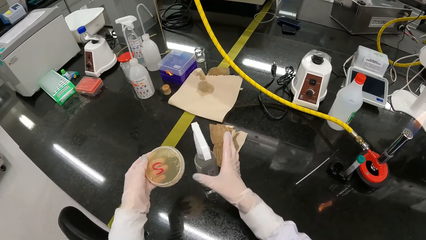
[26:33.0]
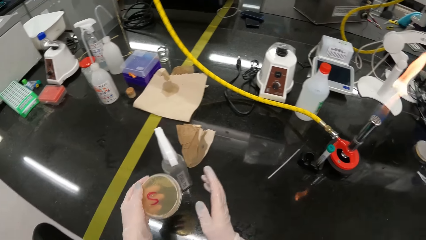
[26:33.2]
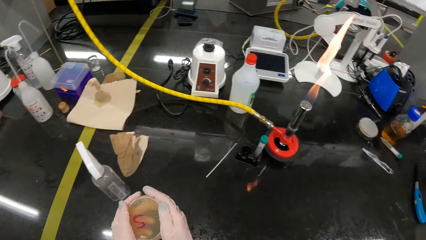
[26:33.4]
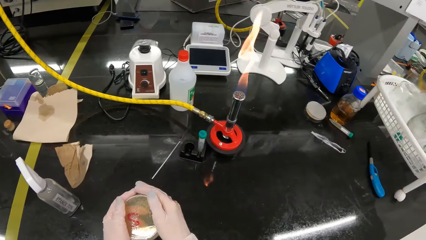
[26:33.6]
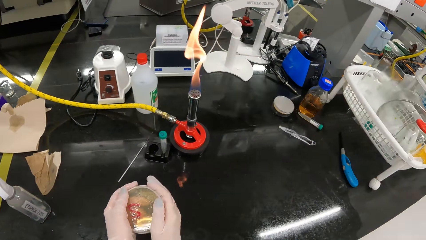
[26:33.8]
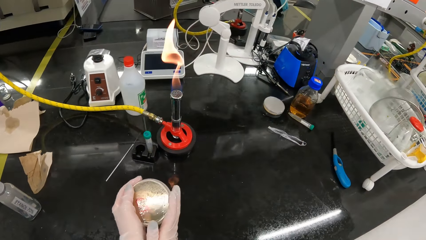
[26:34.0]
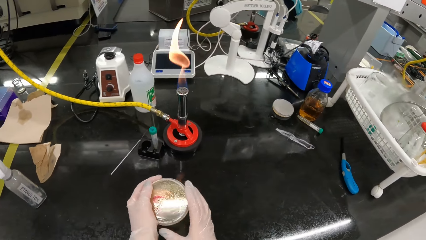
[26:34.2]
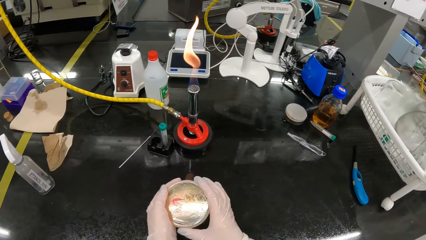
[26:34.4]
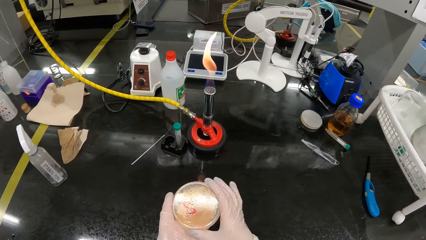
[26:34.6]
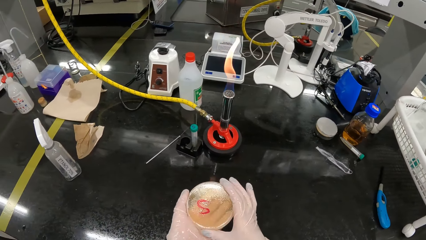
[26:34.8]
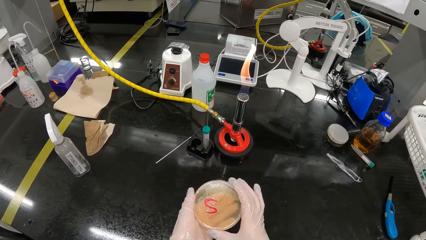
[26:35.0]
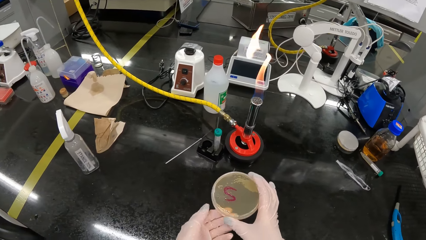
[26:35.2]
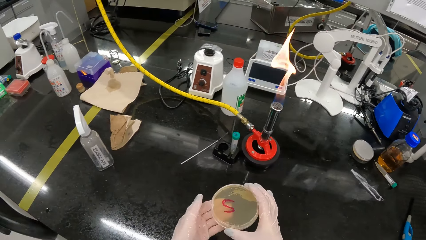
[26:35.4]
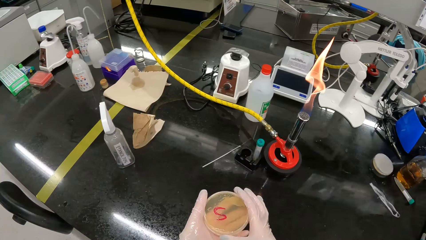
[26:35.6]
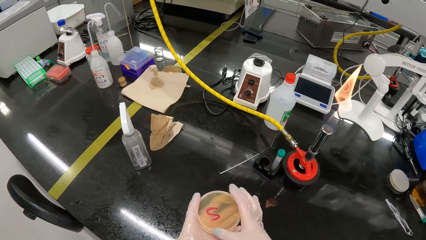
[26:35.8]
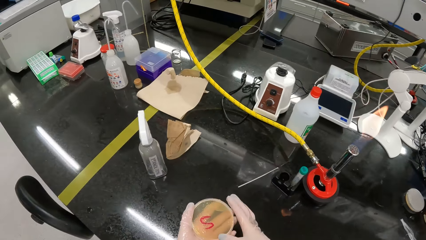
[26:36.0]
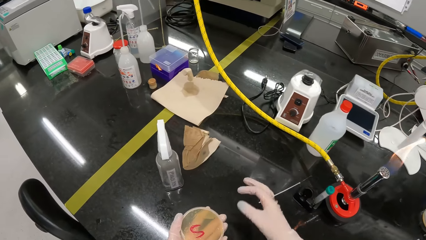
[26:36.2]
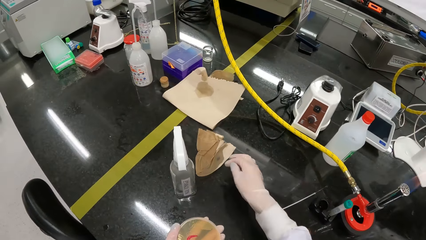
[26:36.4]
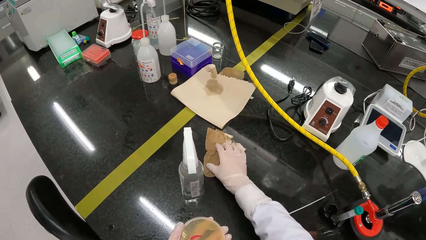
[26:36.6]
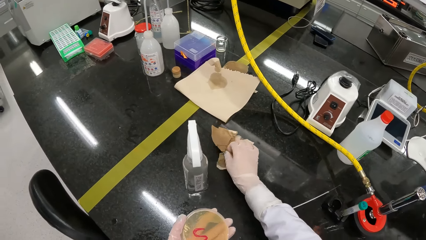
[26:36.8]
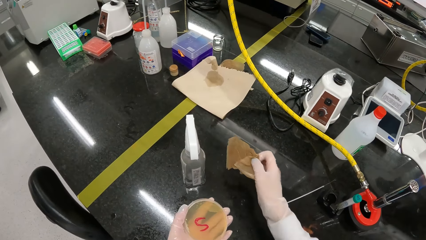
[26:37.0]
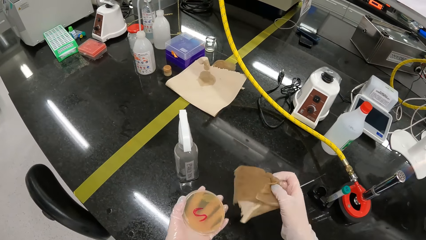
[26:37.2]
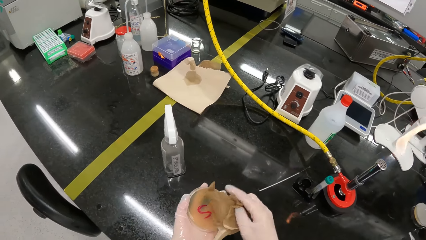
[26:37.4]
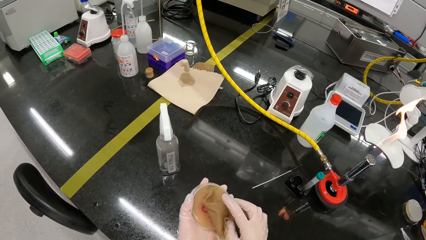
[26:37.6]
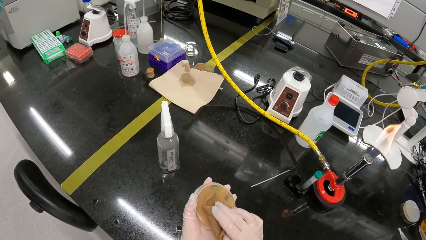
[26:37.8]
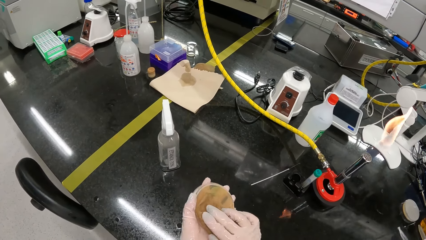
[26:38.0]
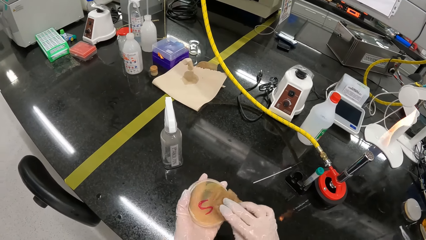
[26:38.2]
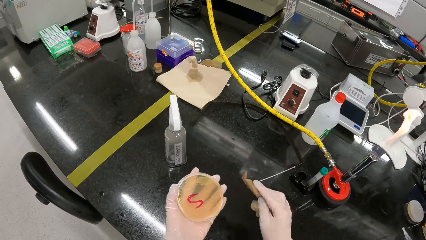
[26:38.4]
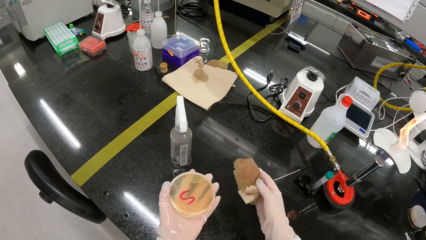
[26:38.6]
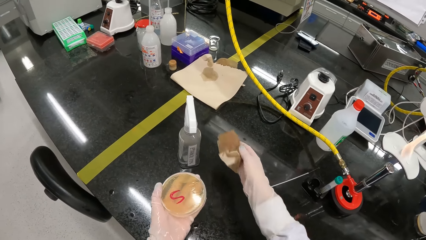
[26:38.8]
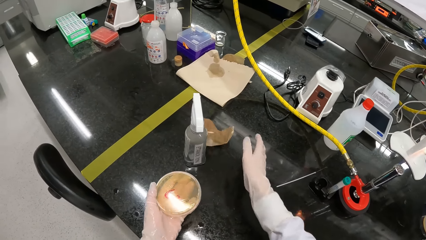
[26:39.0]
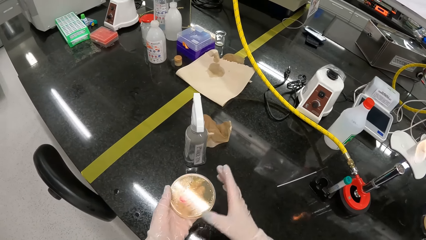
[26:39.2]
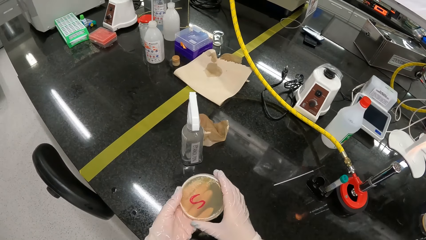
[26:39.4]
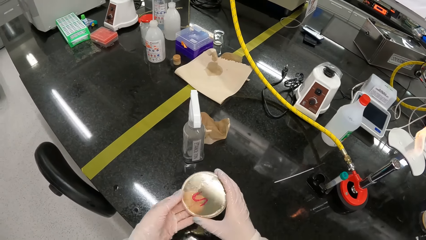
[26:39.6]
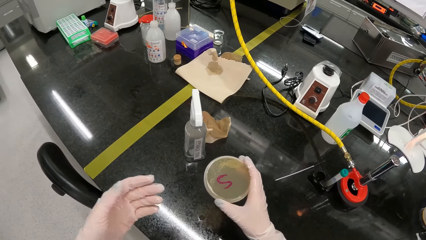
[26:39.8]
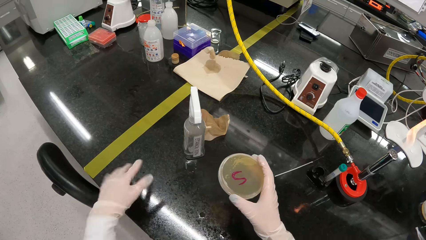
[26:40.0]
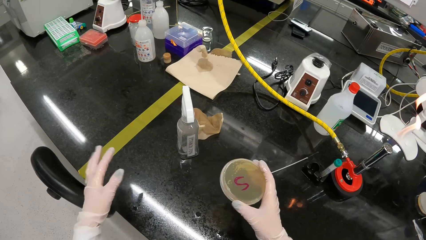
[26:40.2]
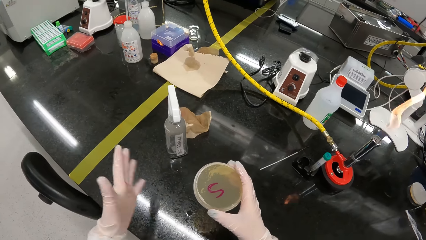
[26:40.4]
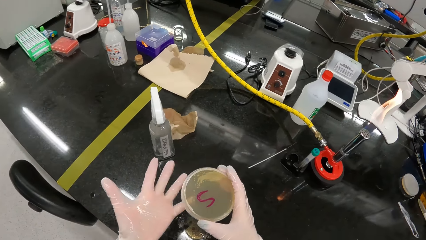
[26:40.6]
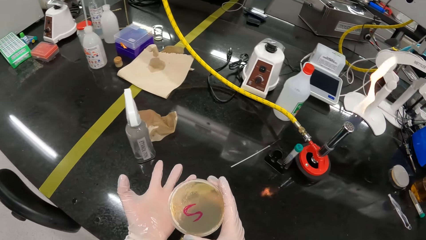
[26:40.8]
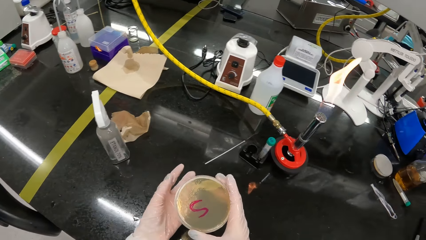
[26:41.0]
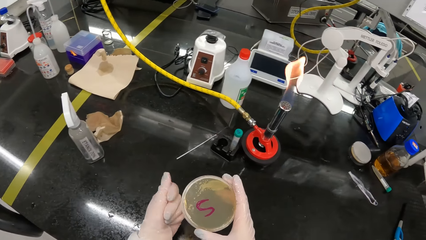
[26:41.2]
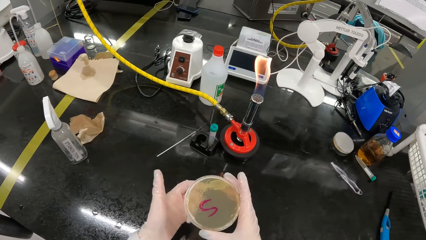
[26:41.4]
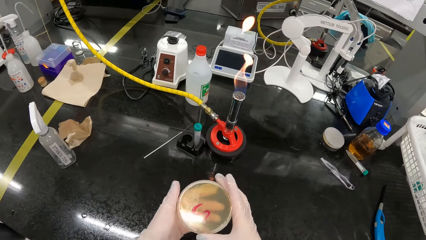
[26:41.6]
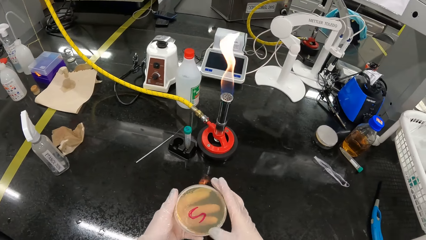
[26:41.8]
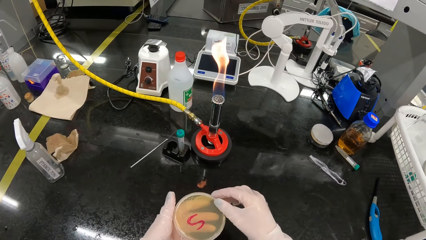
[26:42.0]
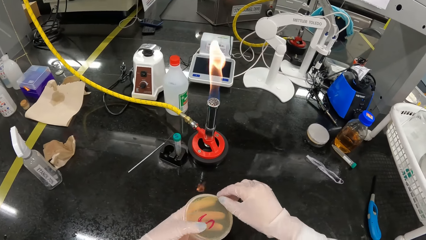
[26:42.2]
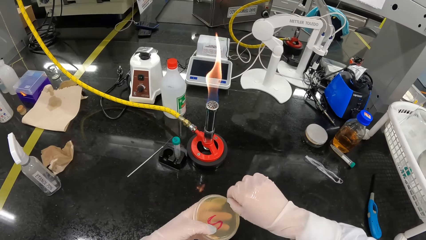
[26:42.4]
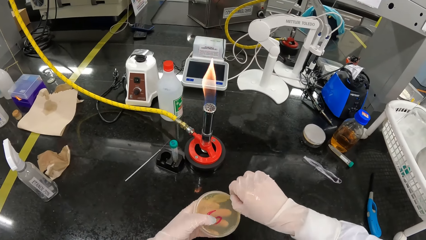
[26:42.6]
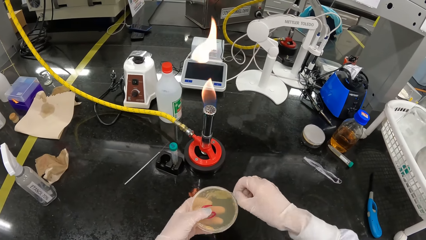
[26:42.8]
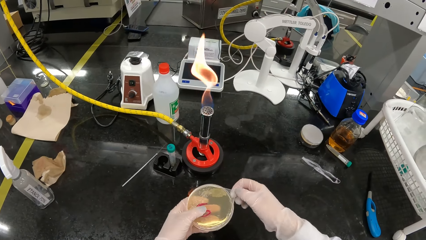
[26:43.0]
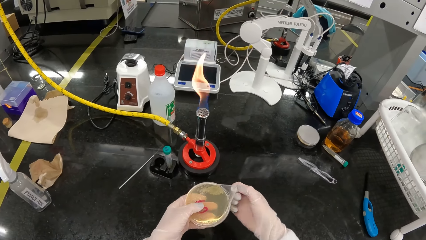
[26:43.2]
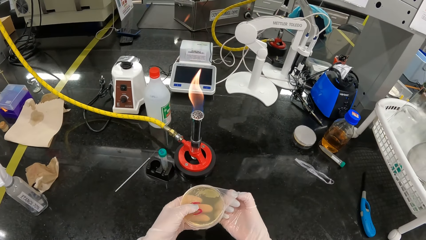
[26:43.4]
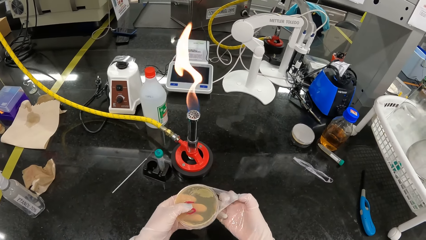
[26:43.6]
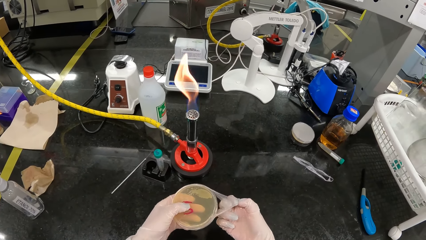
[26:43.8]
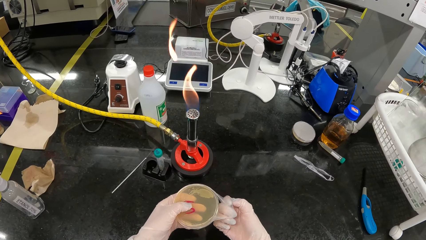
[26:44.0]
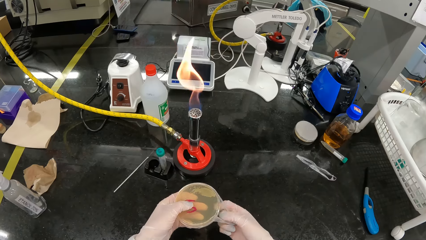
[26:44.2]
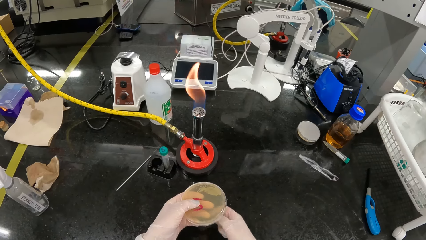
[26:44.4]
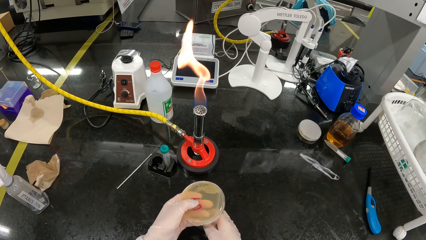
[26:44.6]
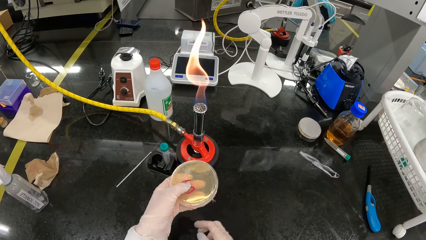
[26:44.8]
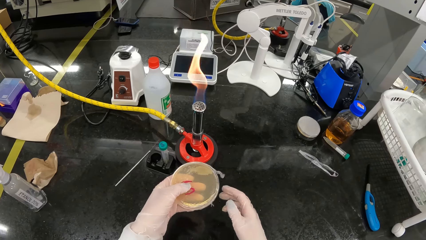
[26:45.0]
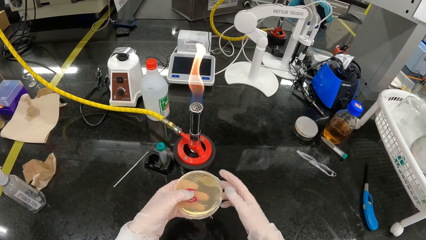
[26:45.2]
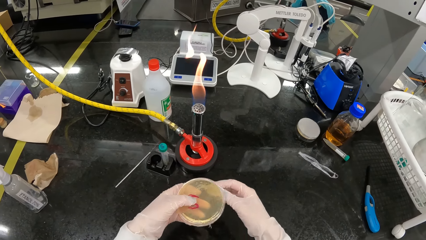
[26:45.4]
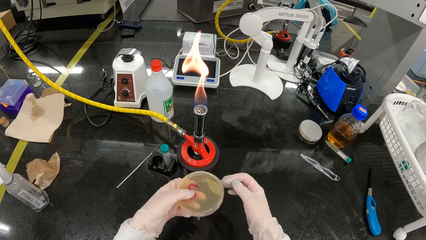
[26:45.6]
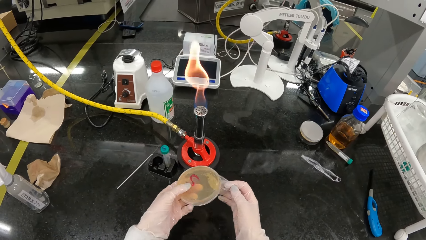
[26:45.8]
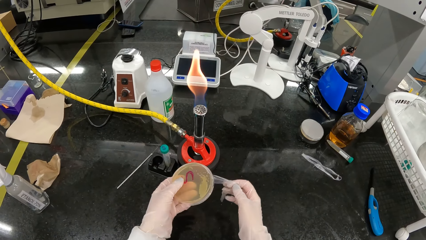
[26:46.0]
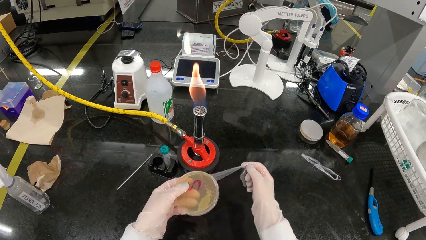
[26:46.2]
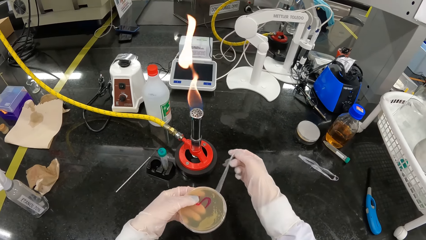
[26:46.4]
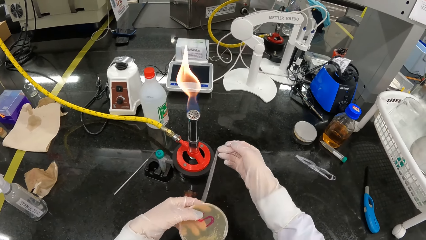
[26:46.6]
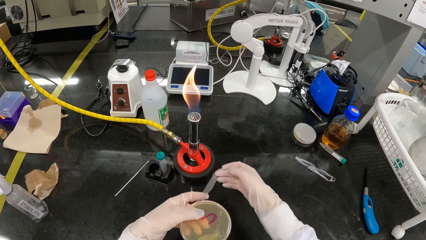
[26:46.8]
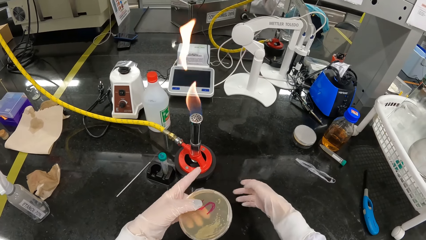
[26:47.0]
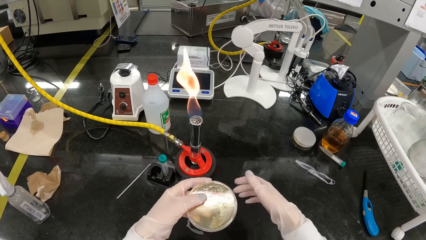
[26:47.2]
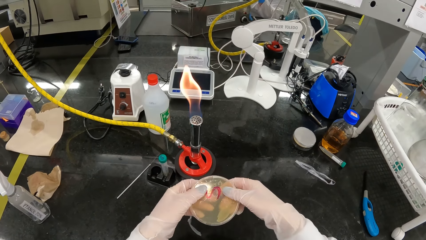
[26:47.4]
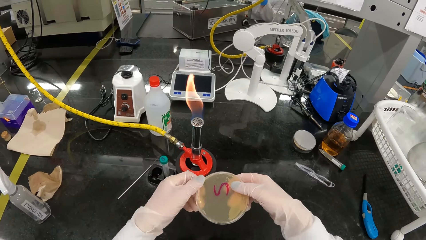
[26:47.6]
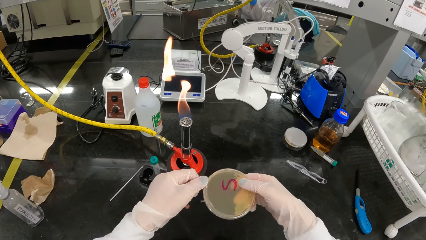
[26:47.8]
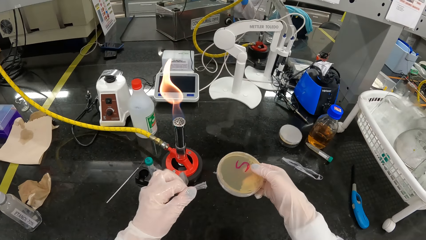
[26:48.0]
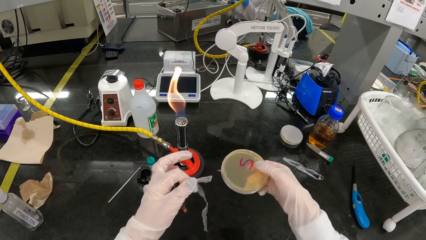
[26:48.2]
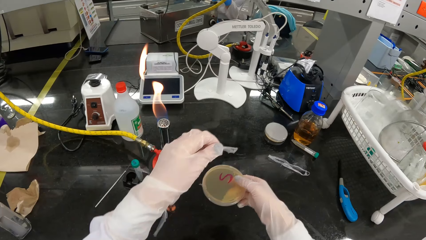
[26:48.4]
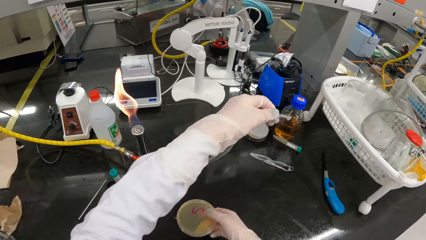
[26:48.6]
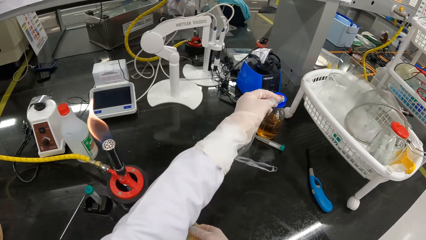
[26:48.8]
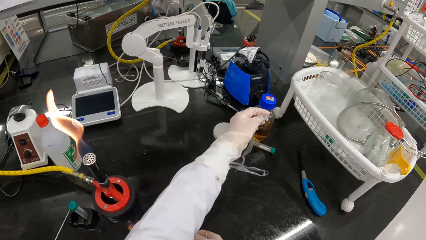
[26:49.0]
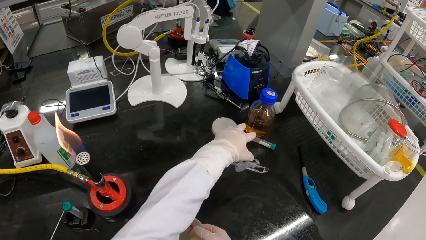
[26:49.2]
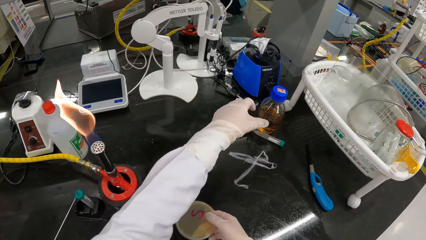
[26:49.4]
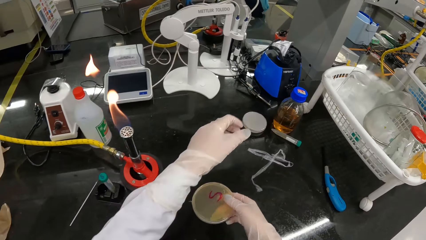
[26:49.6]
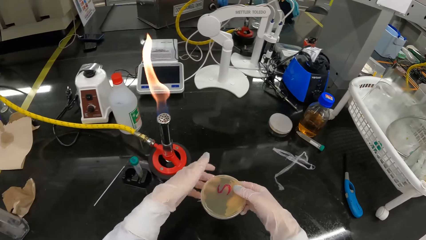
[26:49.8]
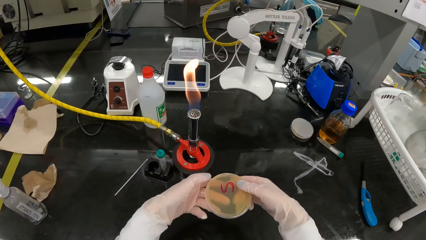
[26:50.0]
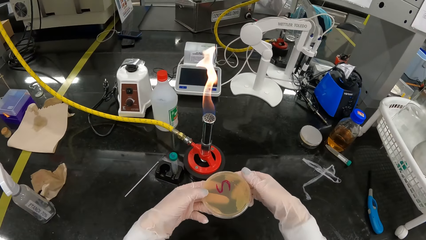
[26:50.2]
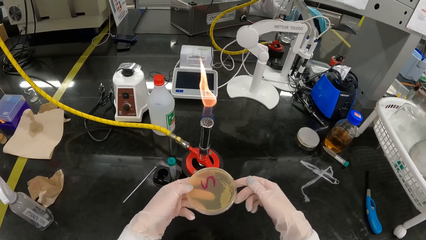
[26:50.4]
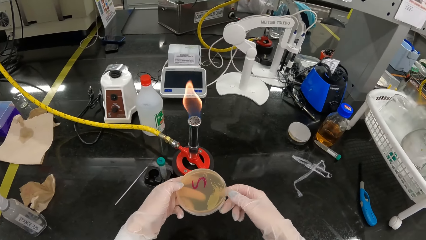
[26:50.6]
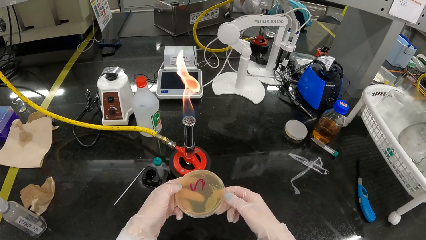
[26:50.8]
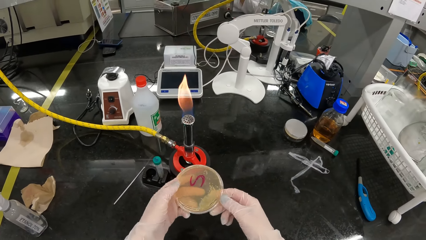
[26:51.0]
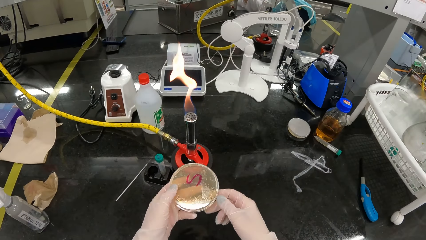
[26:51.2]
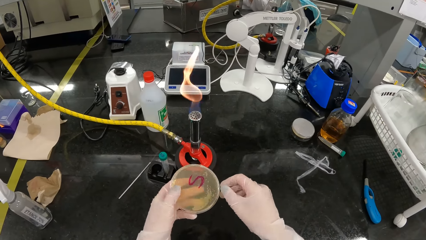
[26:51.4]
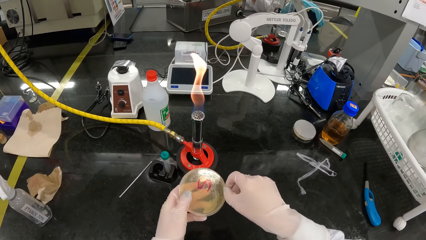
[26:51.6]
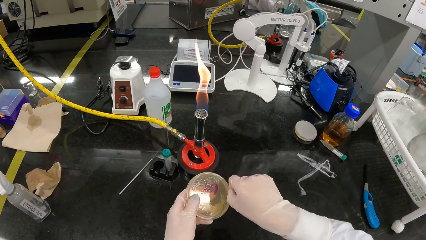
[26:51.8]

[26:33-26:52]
The camera wearer drops the bottle of alcohol on the counter with her right hand. She wipes the petri dish of agar or container with her right hand. She holds the container. She picks up the tissue from the counter with her right hand. She wipes the lid of the petri dish with the tissue in her right hand. She tosses the tissue on the counter with her right hand. She picks the petri dish of agar in her left hand with her right hand. She flaps her left hand. She squeezes her left hand. She holds the petri dish of agar with her left hand. She peels a cellophane wrap on the petri dish of agar with her right hand. She peels the cellophane wrap on the petri dish of agar with her left hand. She drops the cellophane wrap on the counter with her left hand. She holds the petri dish of agar with her left hand. She peels the cellophane wrap on the petri dish of agar with her right hand.
